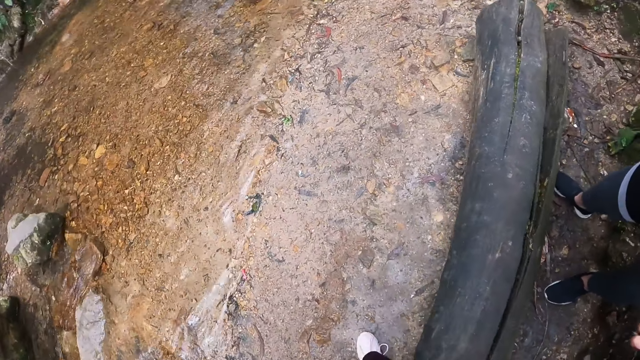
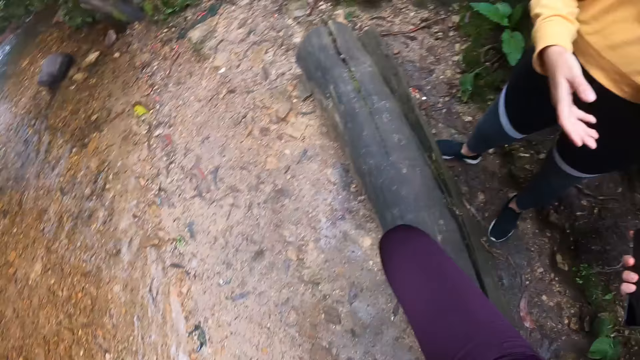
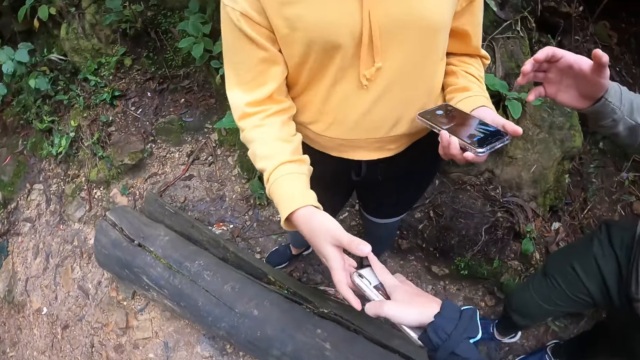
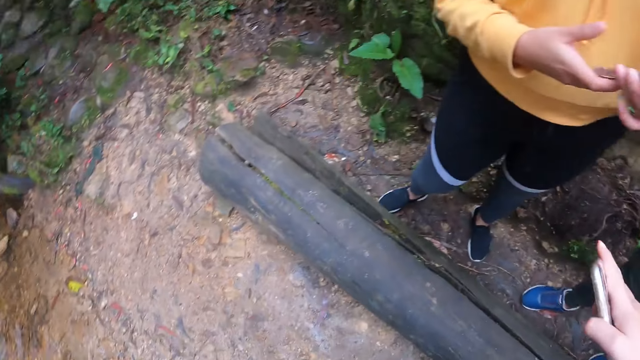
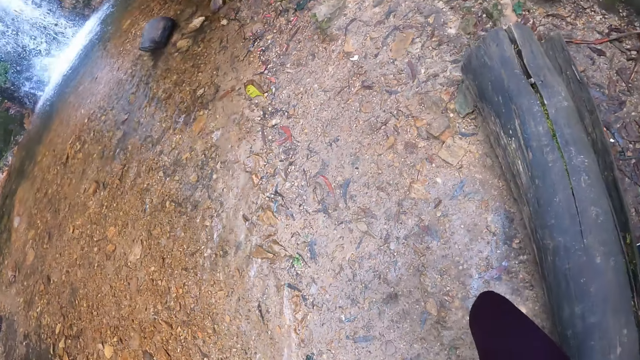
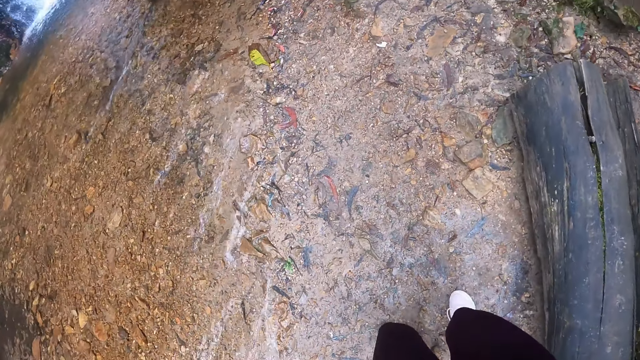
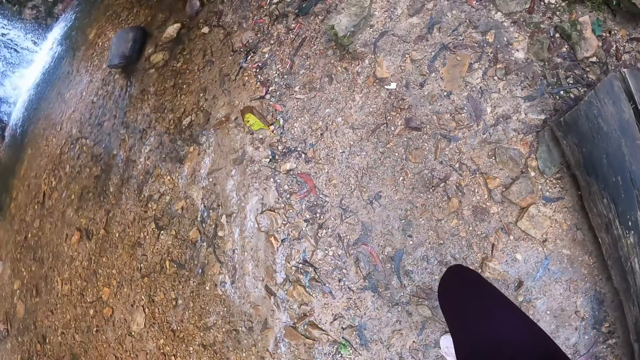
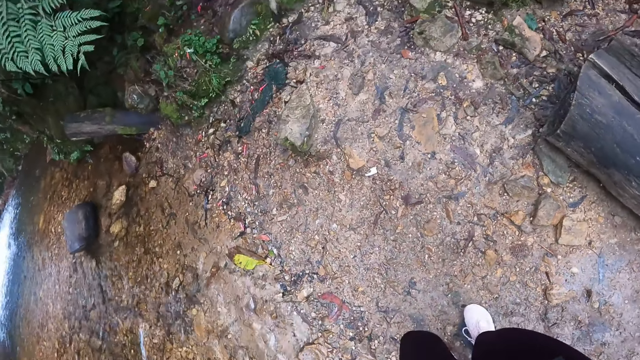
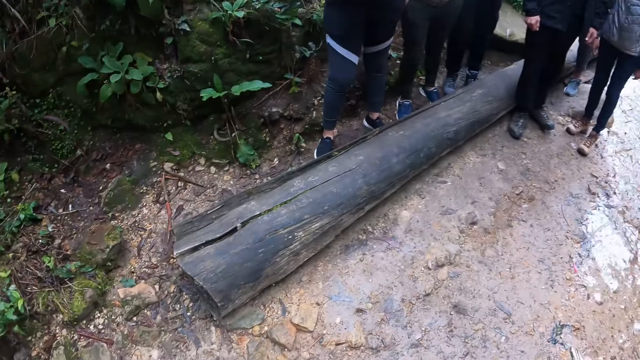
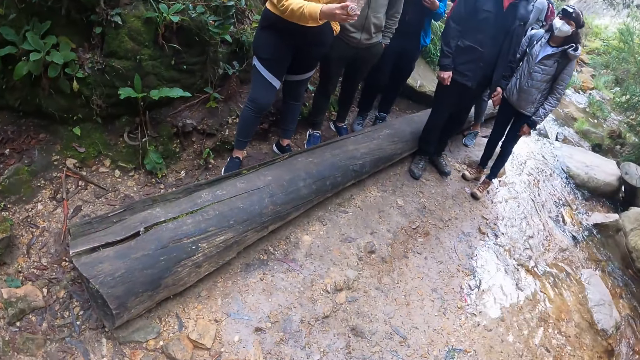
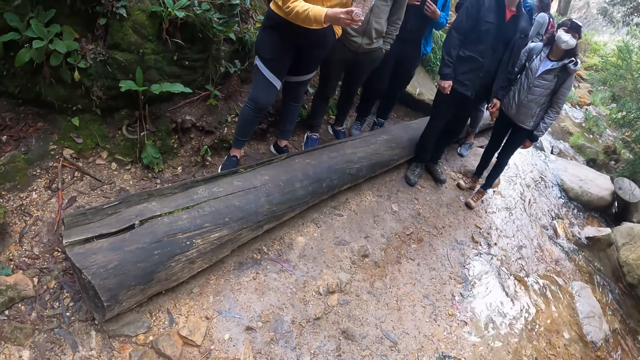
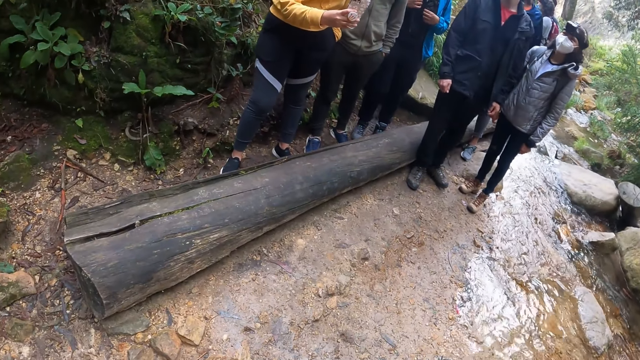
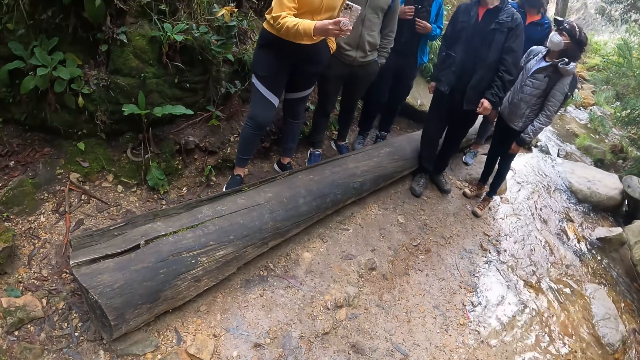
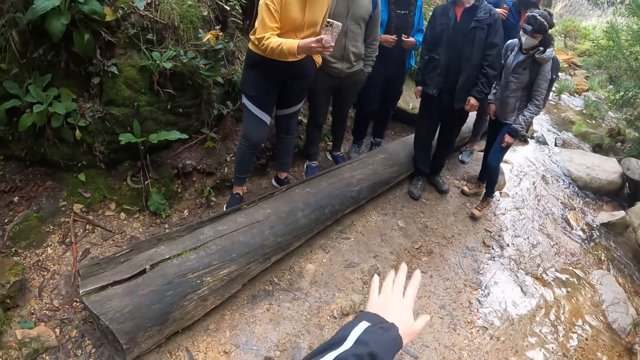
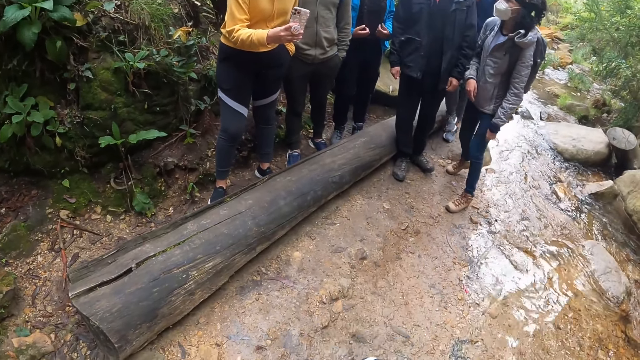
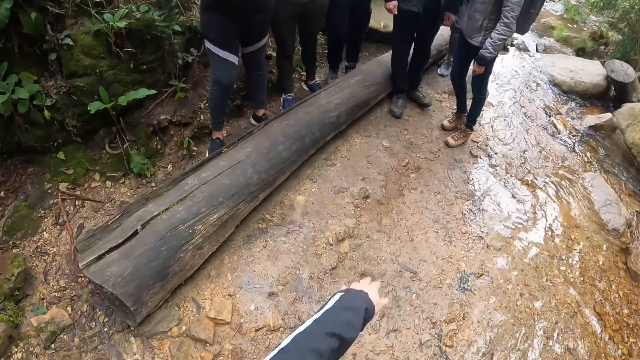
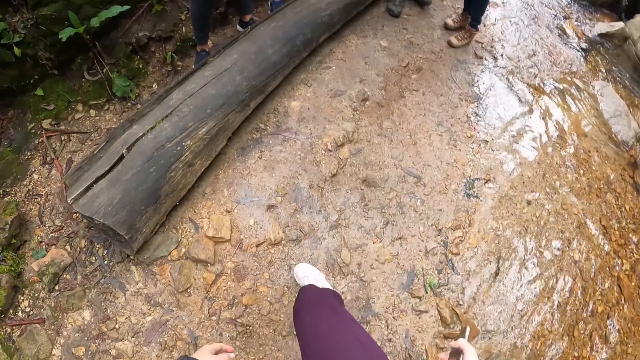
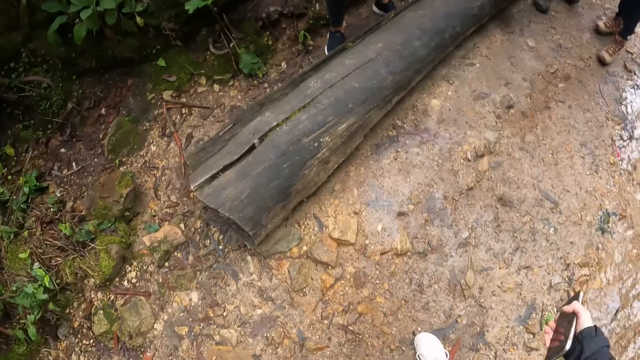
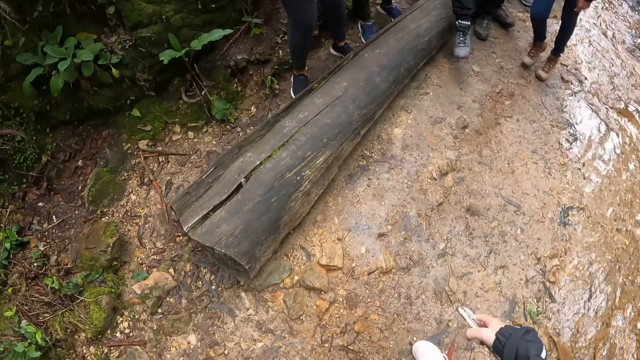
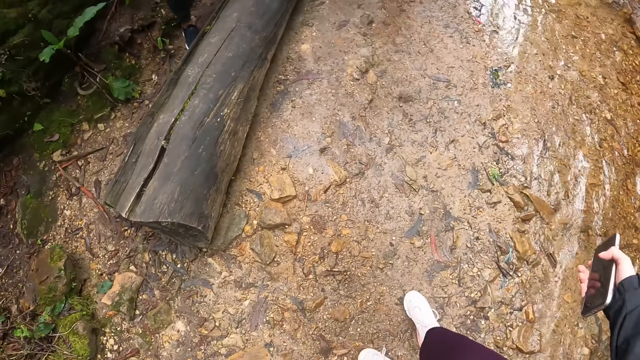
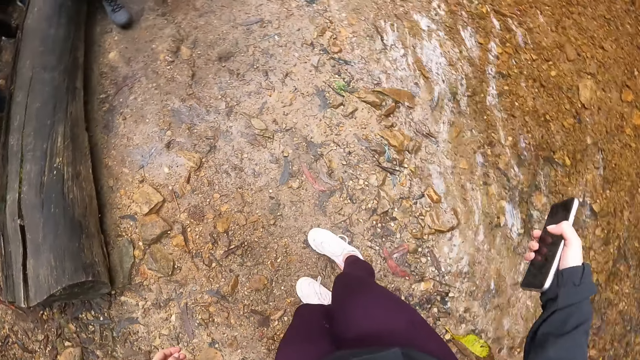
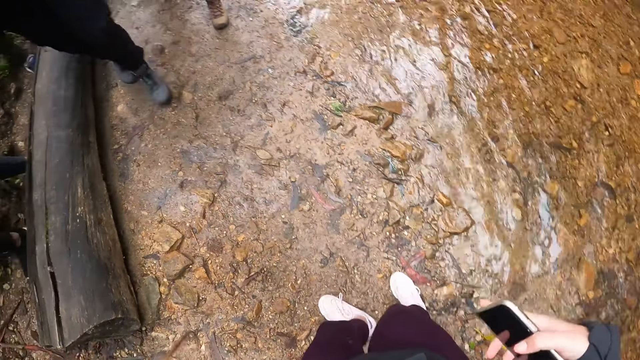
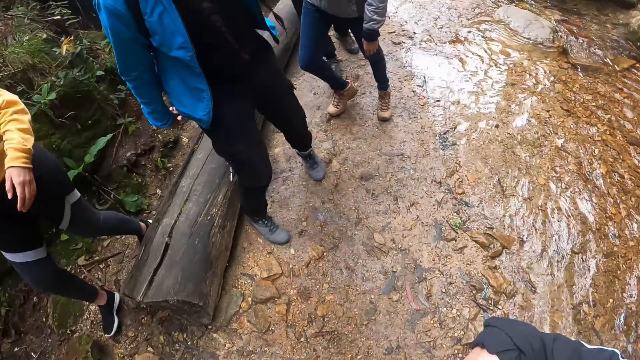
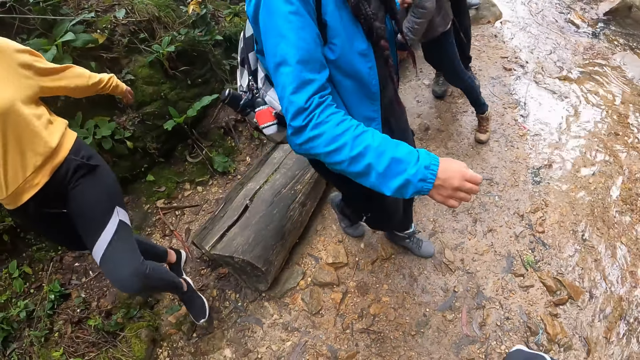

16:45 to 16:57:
The camera wearer walks in the forest. They interact with a woman. They stand in the forest. They interact with the group of people.

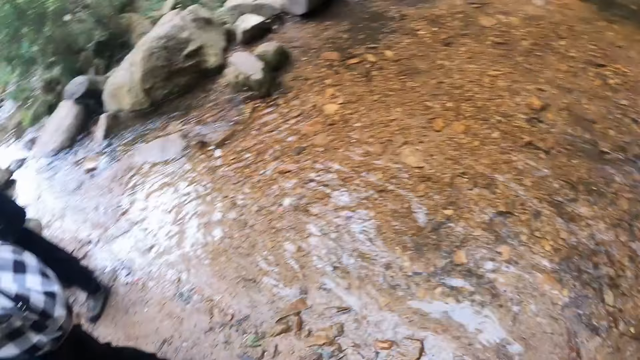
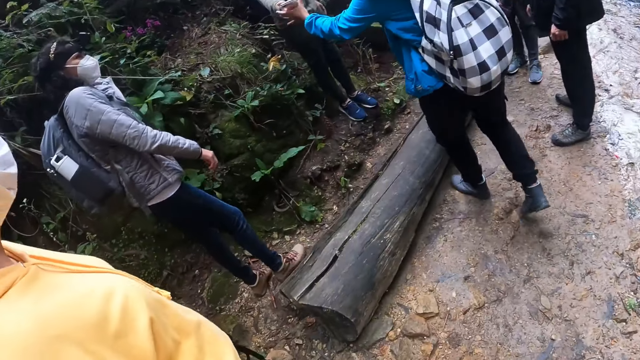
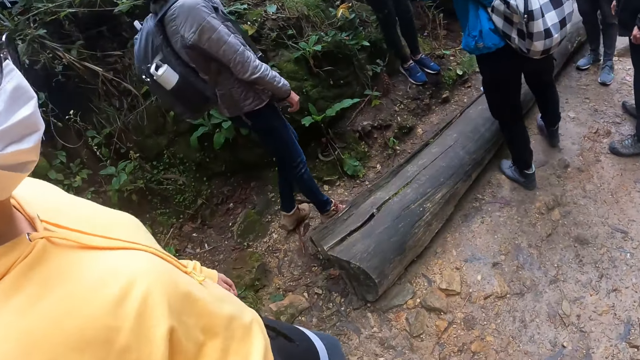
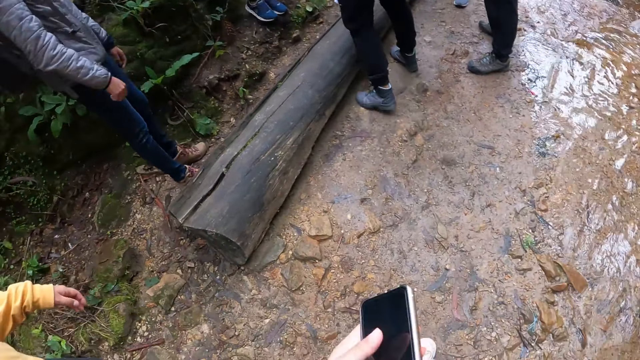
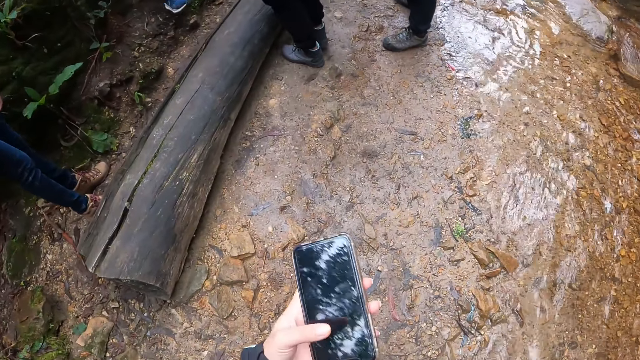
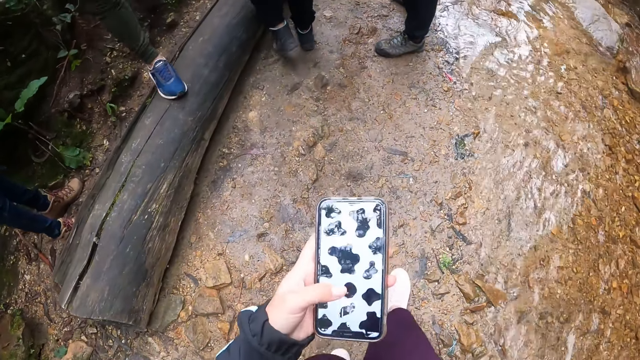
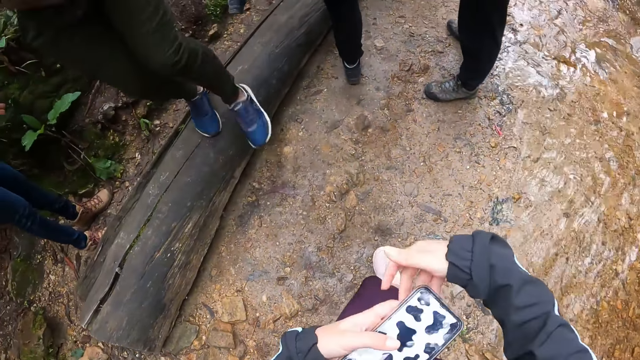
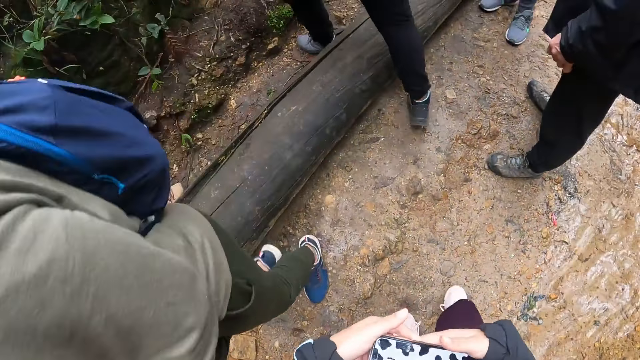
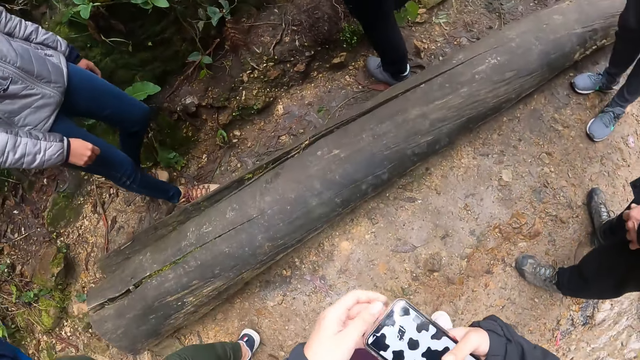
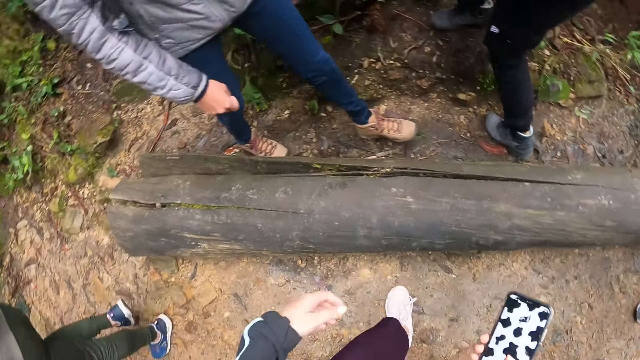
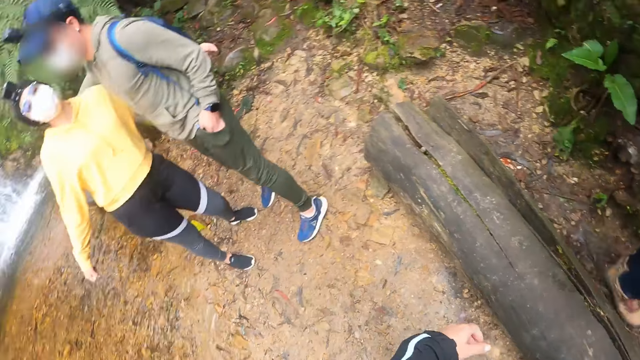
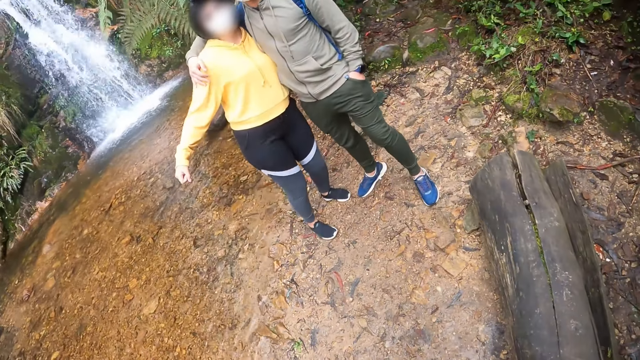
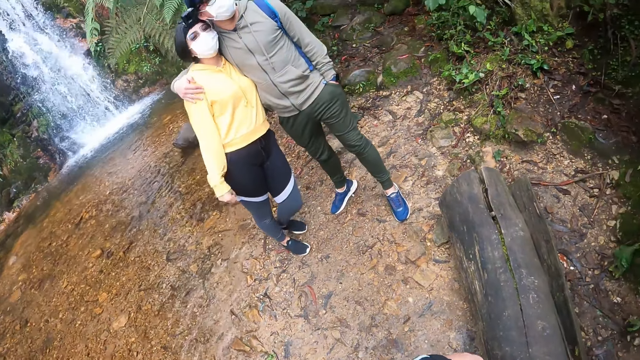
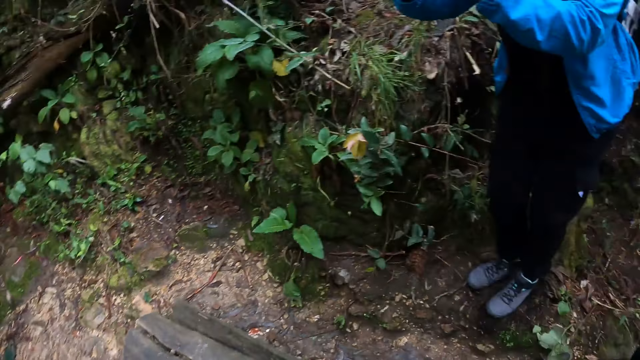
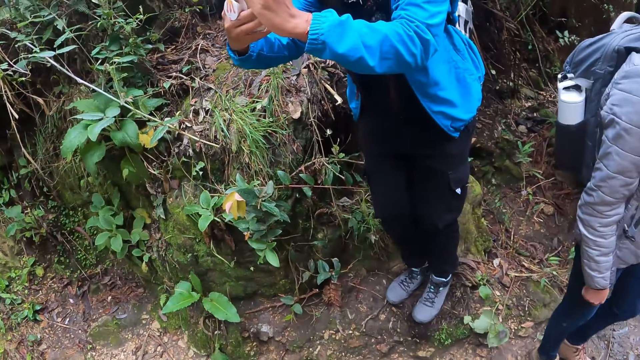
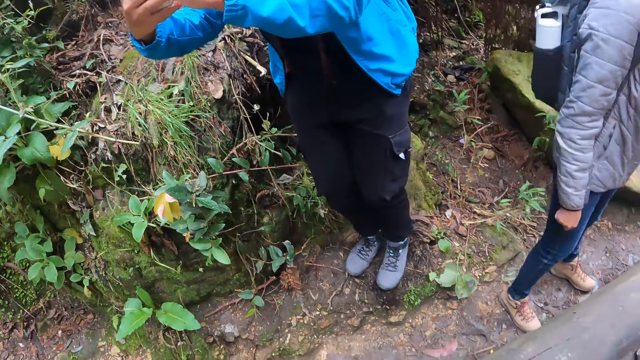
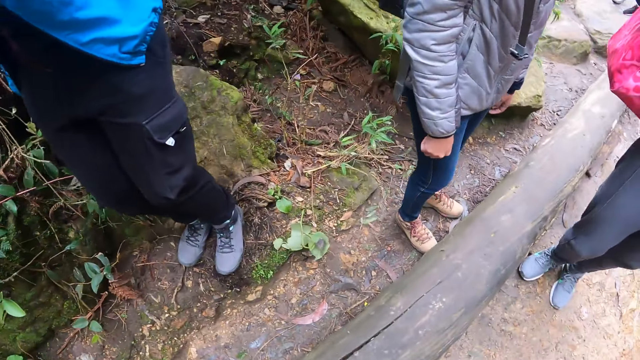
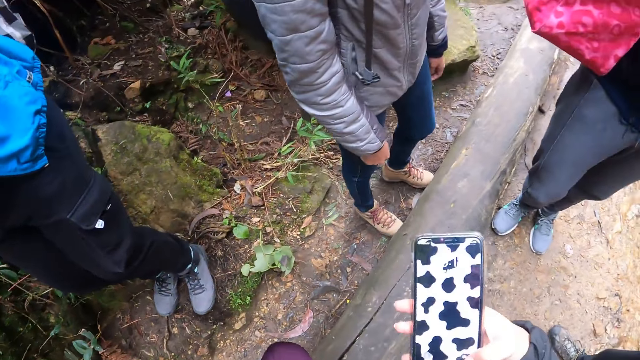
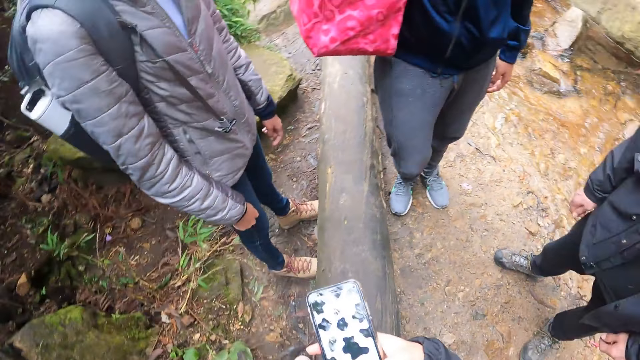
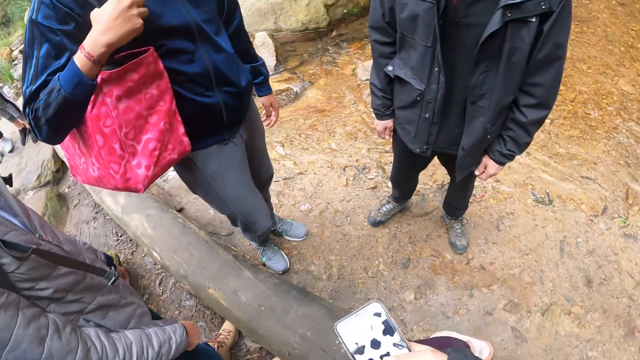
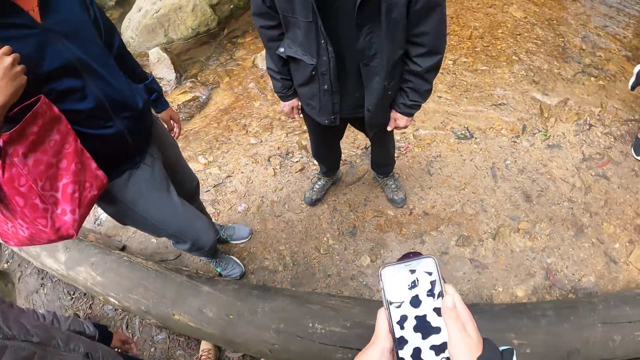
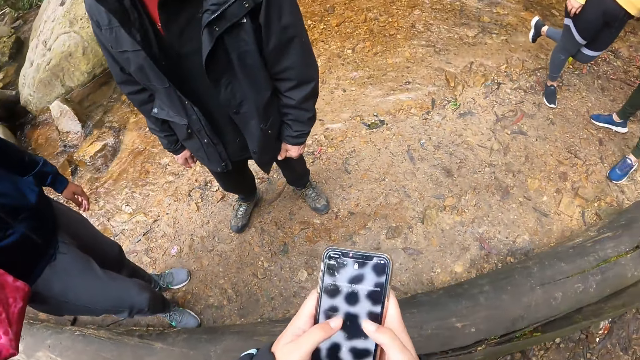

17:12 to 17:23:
The camera wearer operates the phone with her left hand. She holds the phone. She walks in the forest. She passes the phone to her right hand. The woman takes a picture of the other woman and a man with a phone in both hands. The camera wearer operates the phone with her right hand. She operates the phone with both hands.
